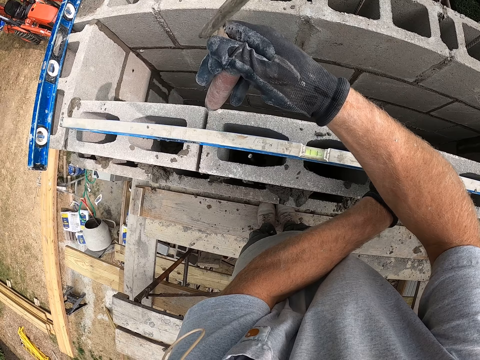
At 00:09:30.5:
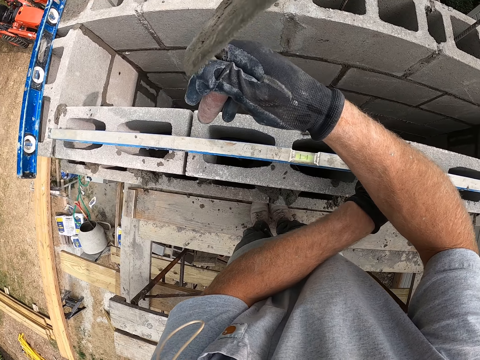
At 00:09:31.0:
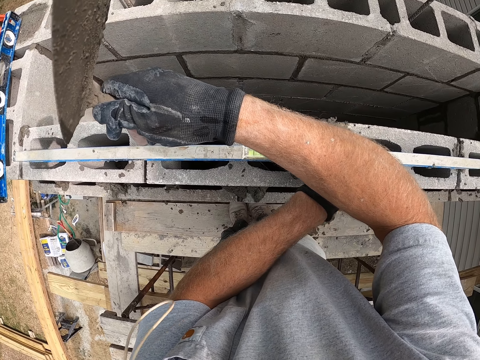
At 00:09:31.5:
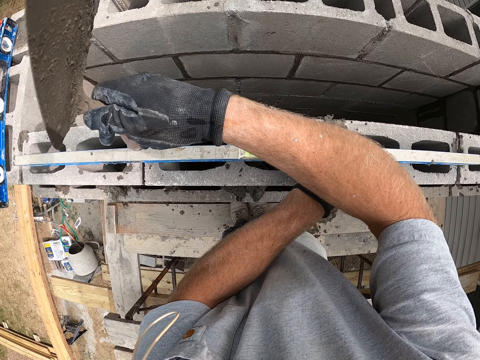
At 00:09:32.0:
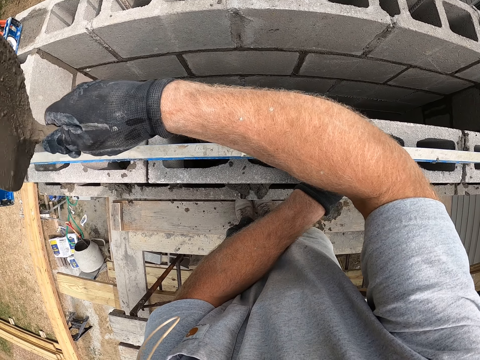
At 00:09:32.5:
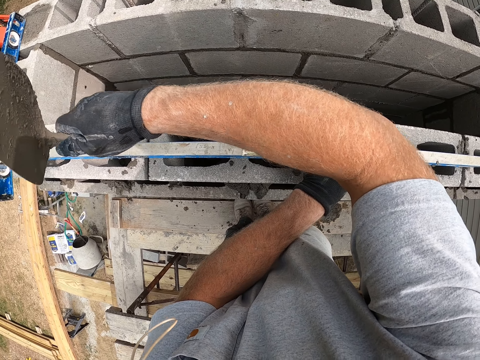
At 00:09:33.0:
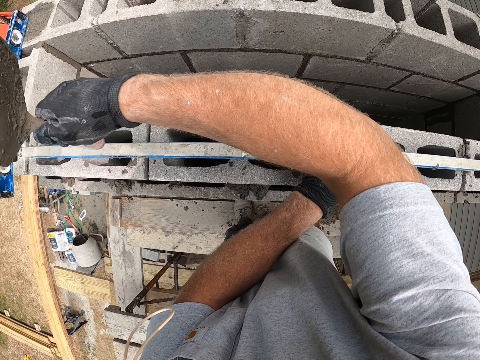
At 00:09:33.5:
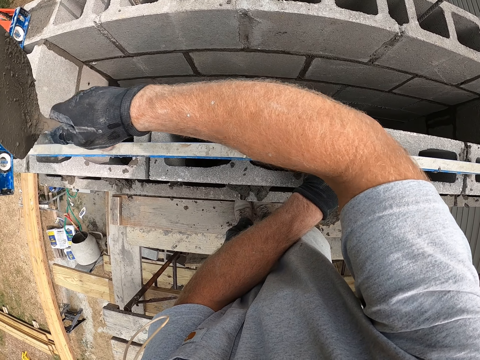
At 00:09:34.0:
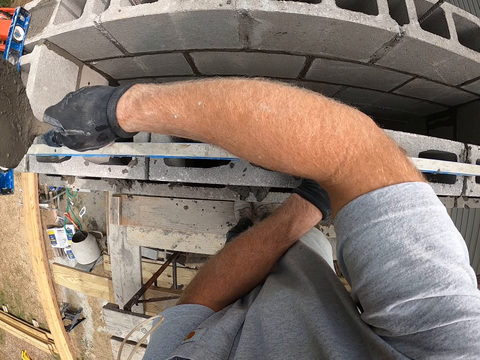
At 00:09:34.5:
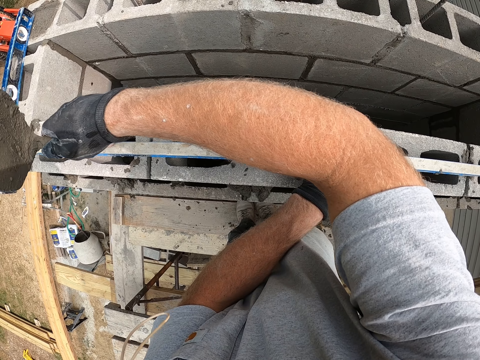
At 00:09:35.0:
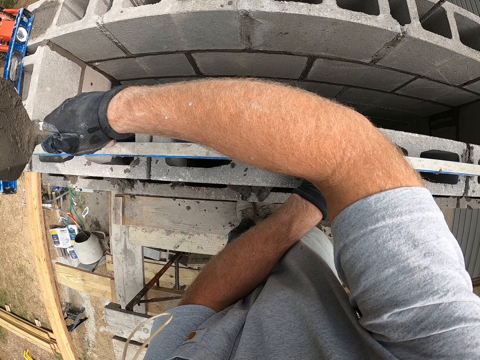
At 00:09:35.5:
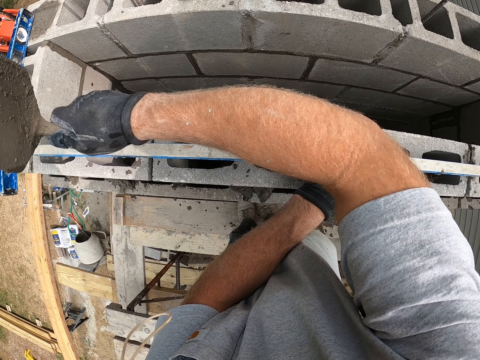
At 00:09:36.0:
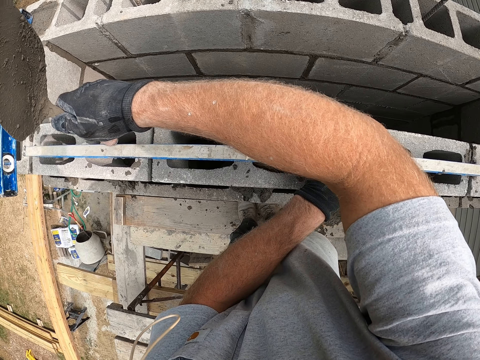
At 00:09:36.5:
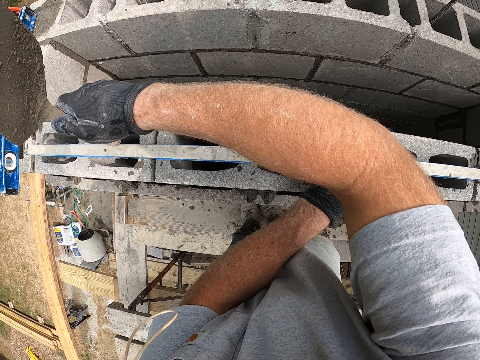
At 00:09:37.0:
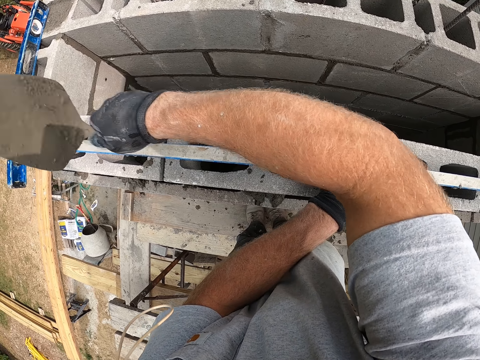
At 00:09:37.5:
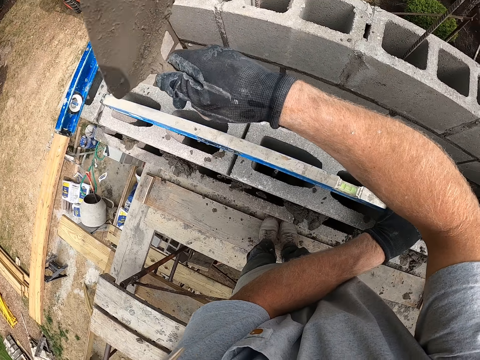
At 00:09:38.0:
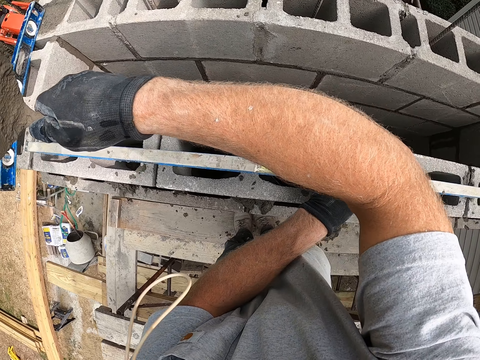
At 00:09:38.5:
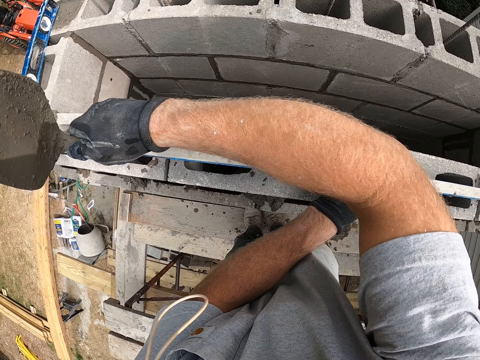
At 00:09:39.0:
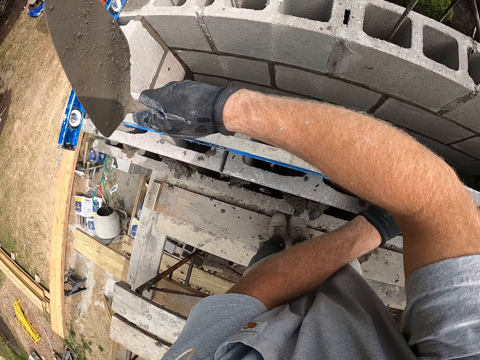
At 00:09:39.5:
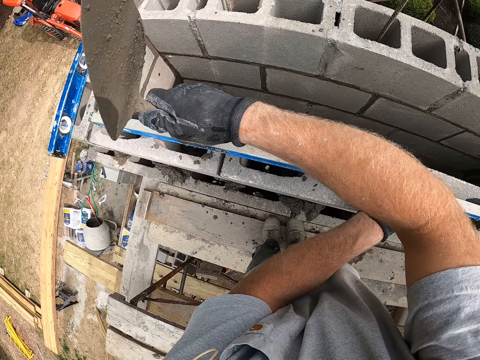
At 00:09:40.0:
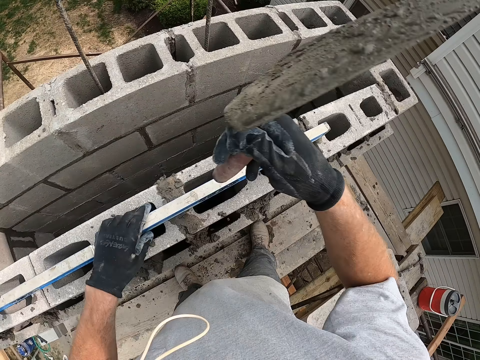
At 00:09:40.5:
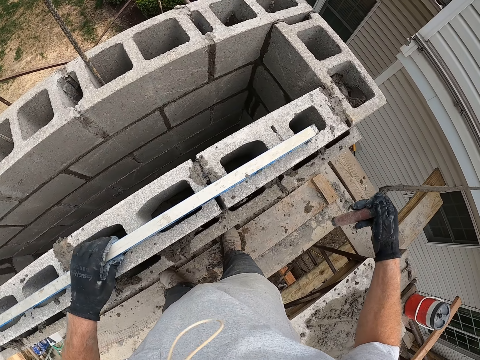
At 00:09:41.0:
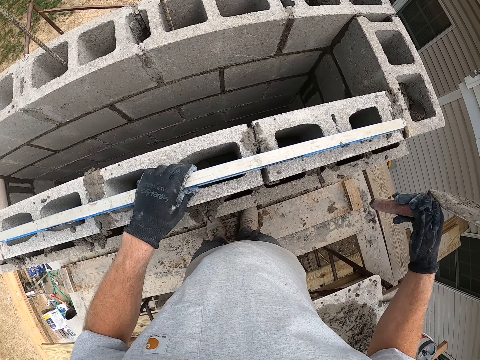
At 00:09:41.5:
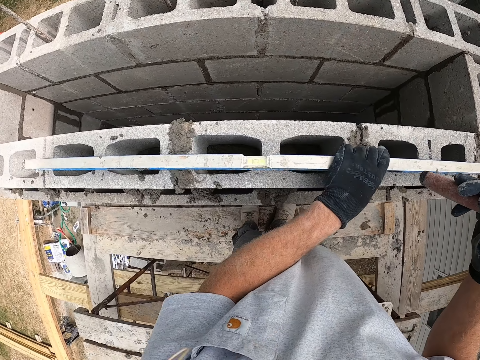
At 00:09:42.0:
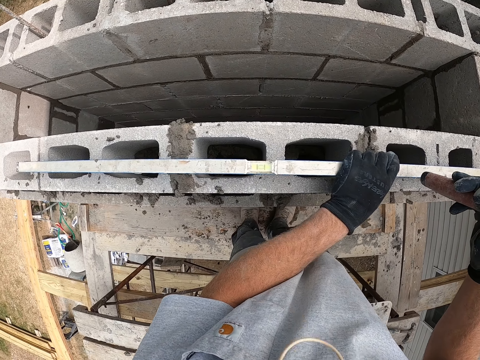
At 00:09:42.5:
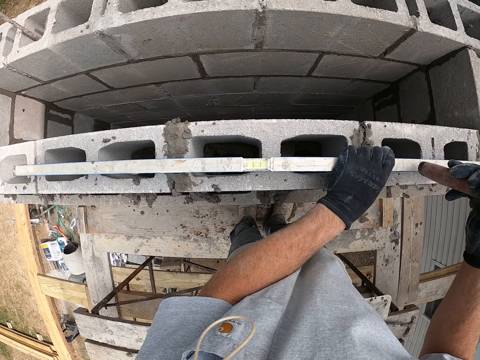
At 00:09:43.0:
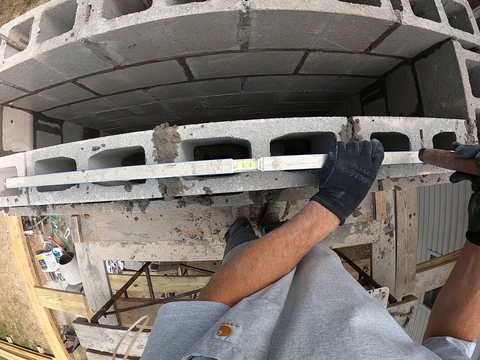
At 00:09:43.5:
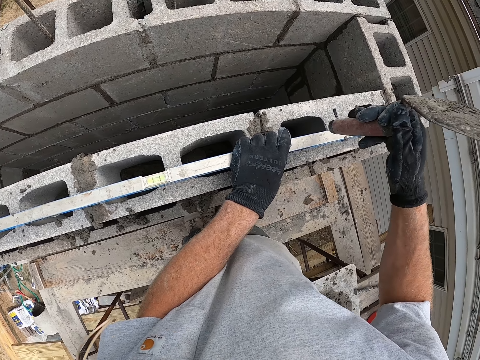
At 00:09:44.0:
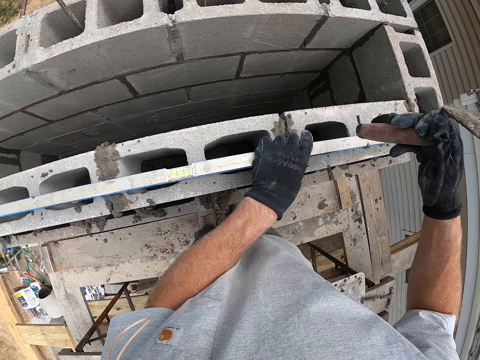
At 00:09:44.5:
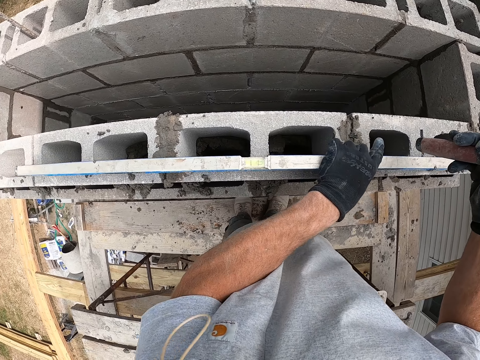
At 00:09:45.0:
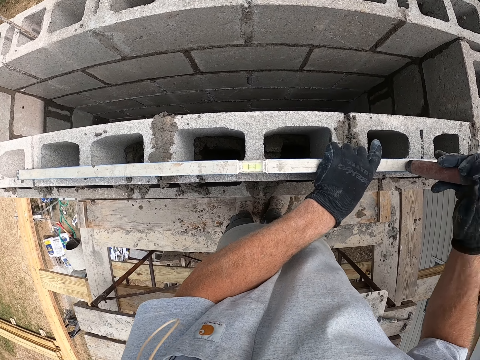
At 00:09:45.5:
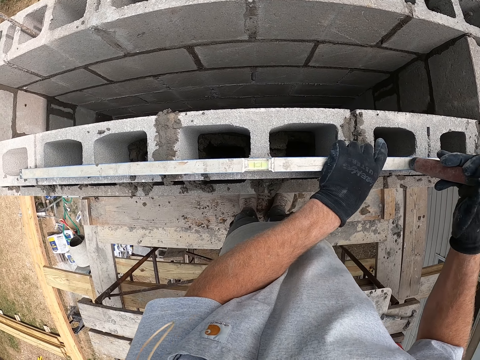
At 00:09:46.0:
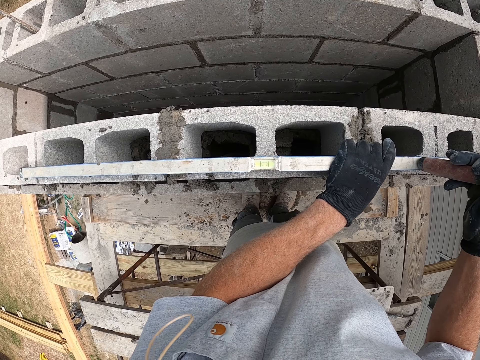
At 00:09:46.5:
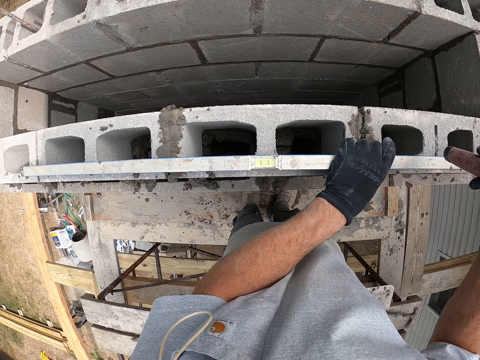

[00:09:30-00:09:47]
The camera wearer moves the spirit level. He hits the spirit leveler with the trowel in his right hand. He moves the spirit leveler on the concrete blocks with his left hand. He hits the spirit leveler with the trowel in his right hand.

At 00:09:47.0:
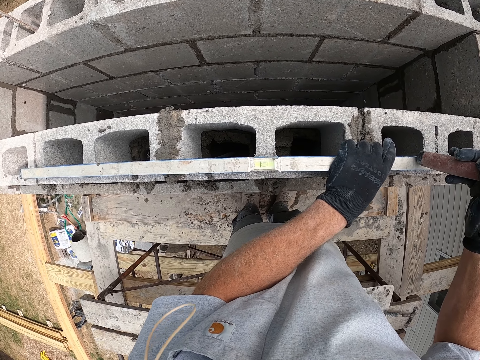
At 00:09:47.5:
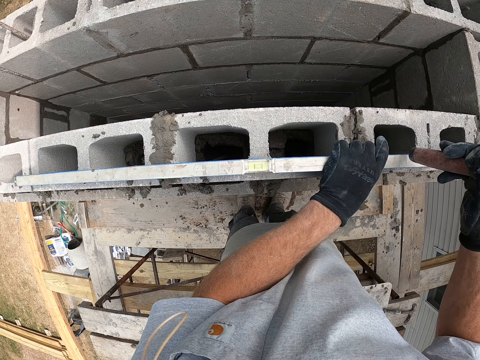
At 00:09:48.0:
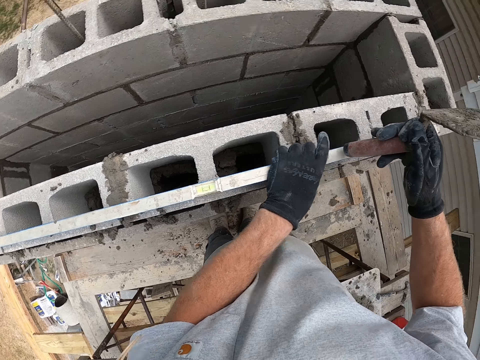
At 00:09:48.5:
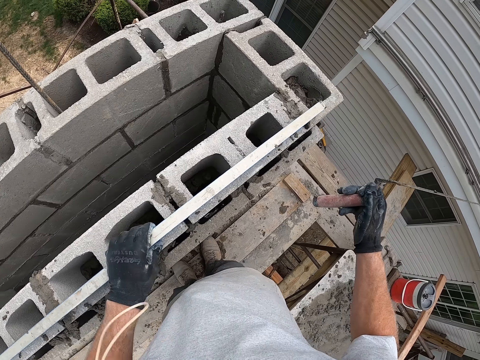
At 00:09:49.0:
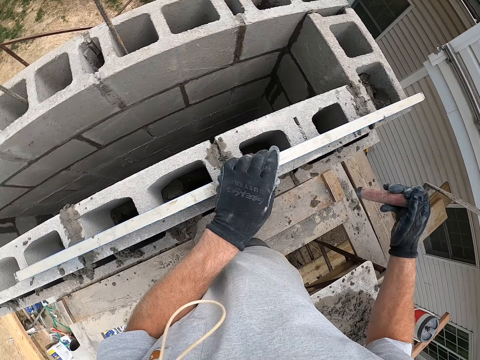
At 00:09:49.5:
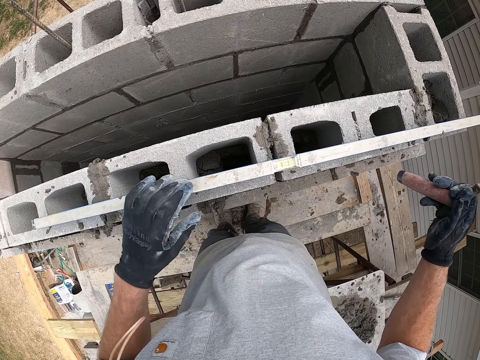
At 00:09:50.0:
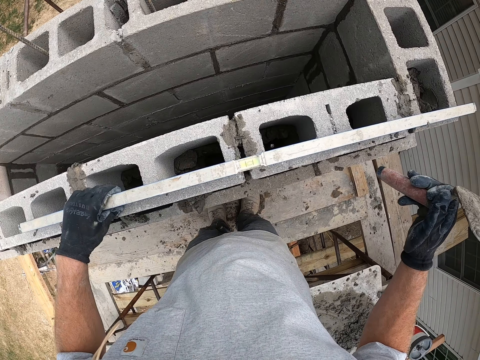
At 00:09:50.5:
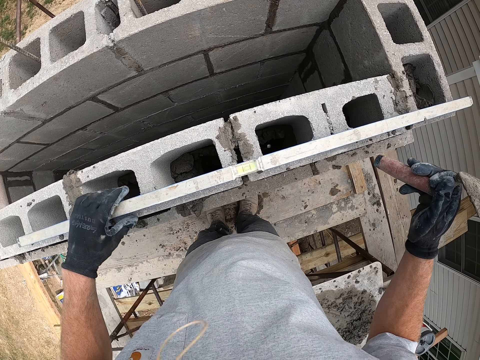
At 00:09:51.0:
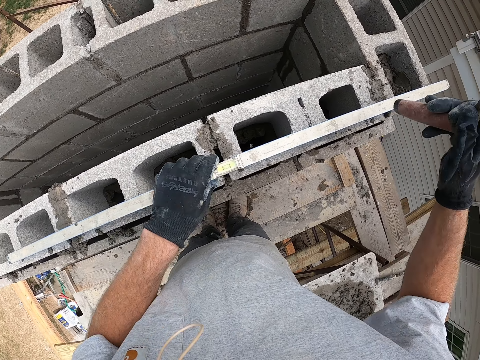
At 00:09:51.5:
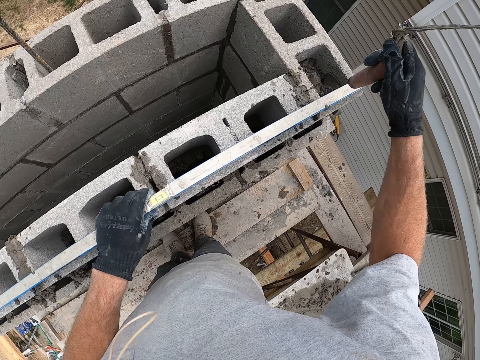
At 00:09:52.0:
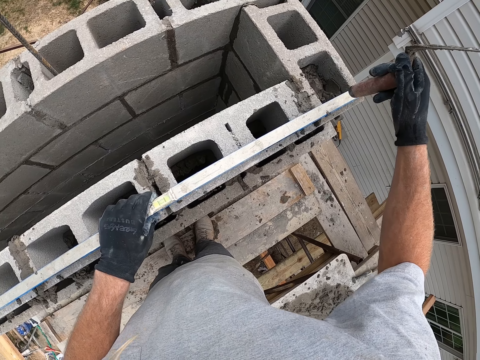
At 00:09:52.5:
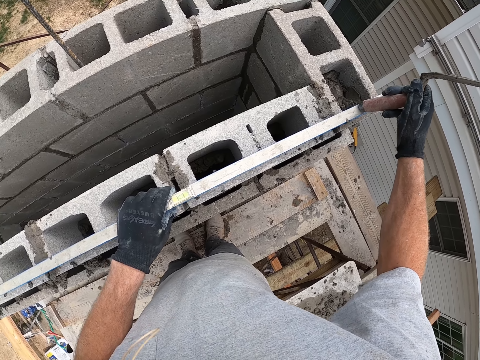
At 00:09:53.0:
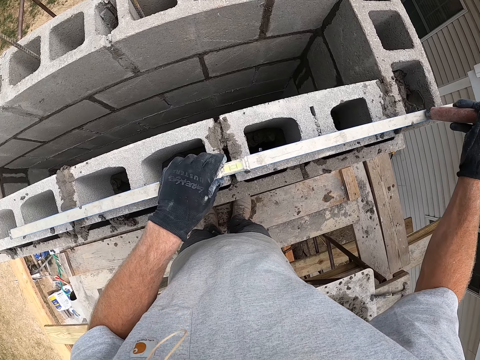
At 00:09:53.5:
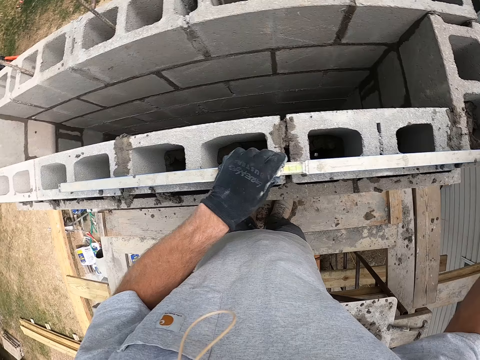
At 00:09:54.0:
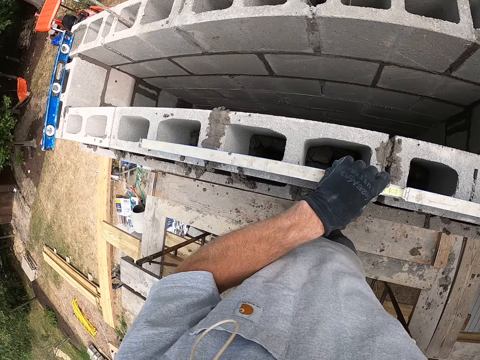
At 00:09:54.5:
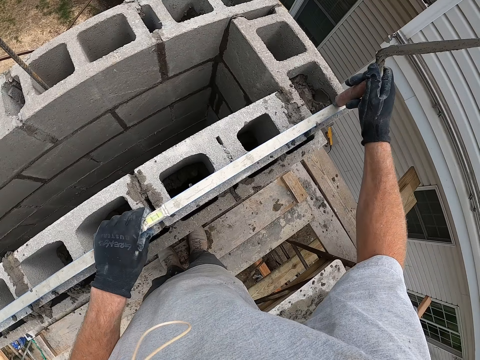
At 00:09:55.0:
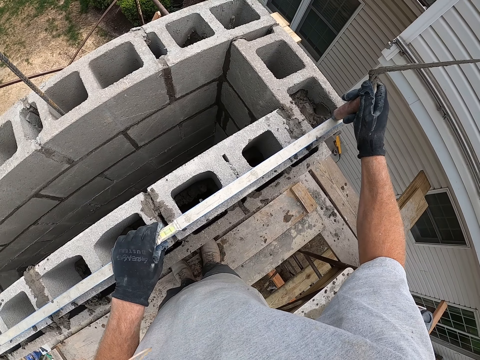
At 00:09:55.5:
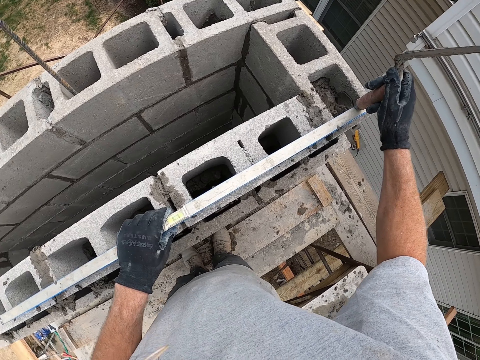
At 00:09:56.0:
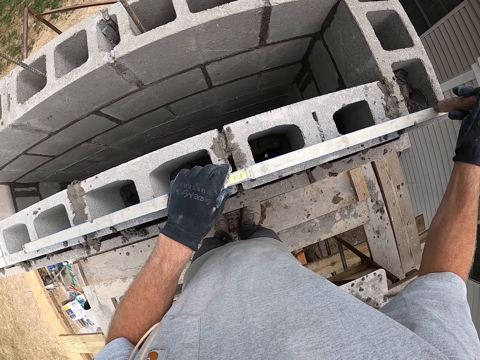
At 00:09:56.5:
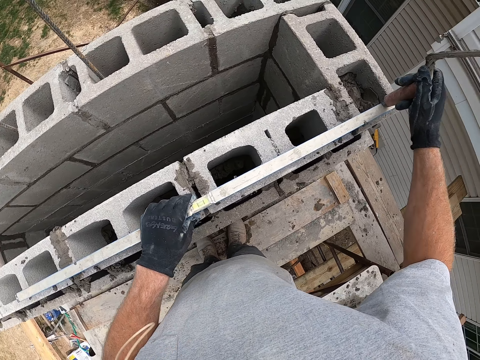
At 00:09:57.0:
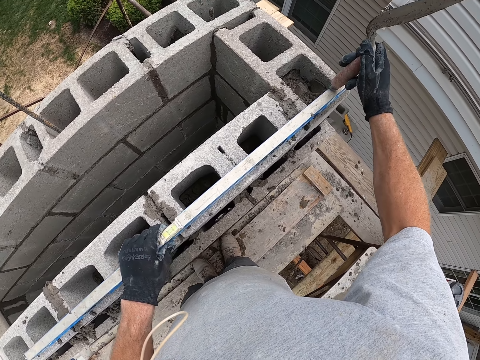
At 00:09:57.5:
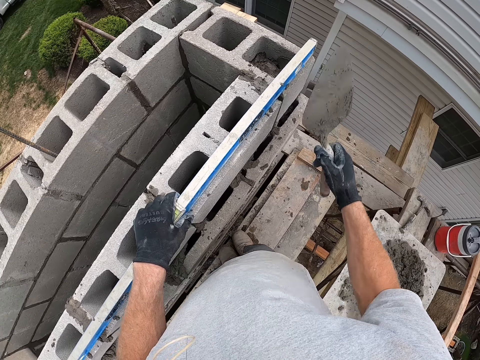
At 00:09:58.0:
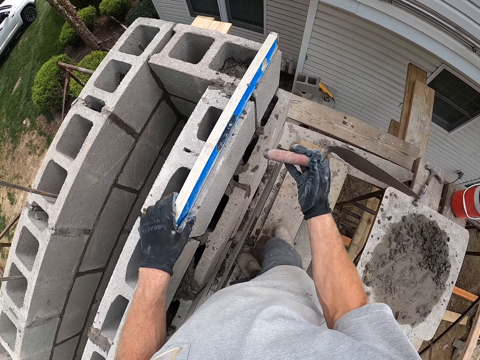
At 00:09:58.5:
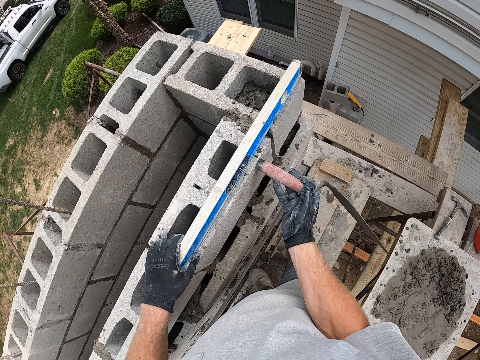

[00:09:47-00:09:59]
The camera wearer moves the spirit leveler on the concrete blocks with his left hand. He hits the spirit leveler with the trowel in his right hand. He looks around. He hits the spirit level with a trowel. He hits the concrete blocks with the trowel in his right hand.
